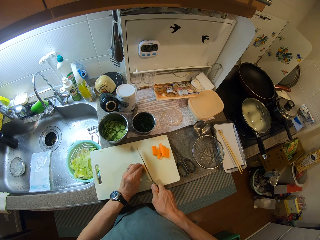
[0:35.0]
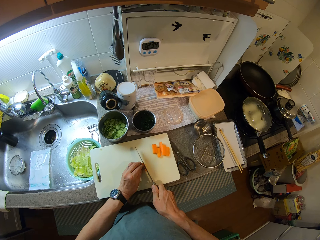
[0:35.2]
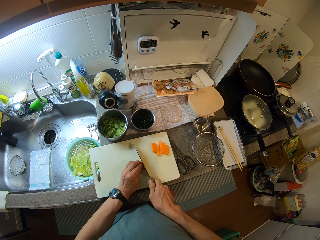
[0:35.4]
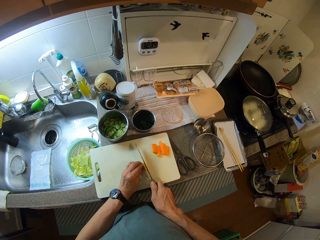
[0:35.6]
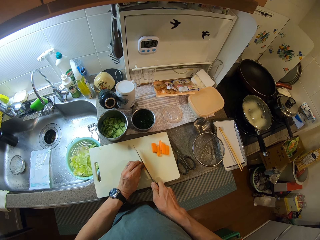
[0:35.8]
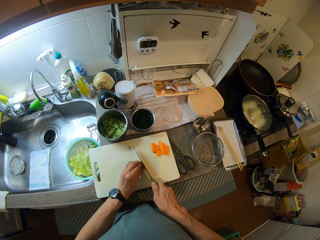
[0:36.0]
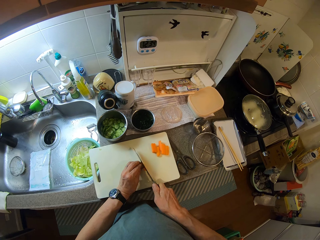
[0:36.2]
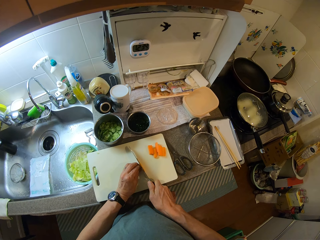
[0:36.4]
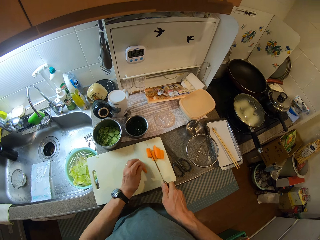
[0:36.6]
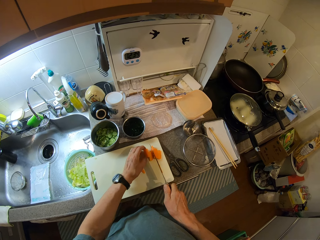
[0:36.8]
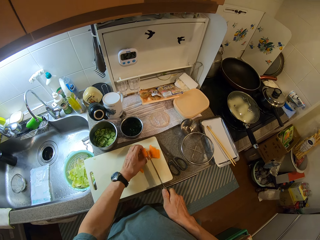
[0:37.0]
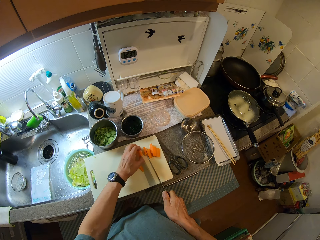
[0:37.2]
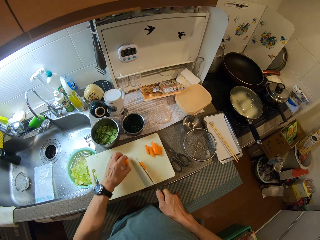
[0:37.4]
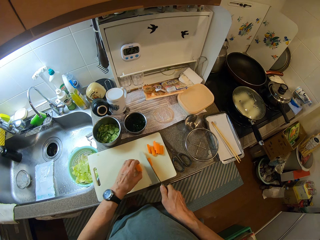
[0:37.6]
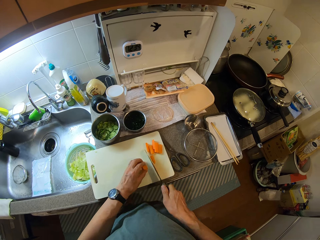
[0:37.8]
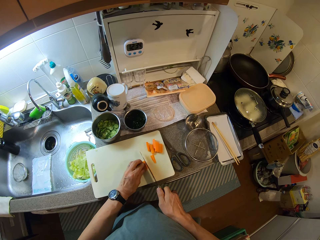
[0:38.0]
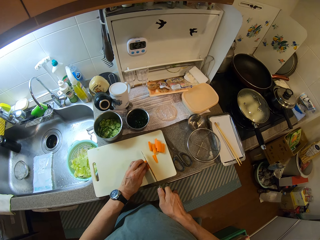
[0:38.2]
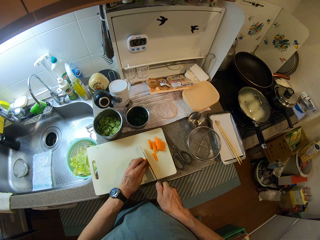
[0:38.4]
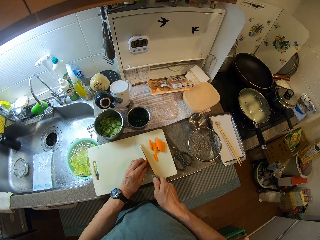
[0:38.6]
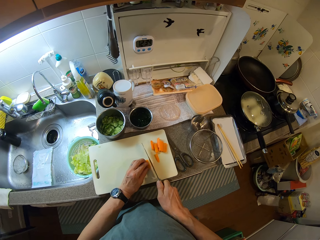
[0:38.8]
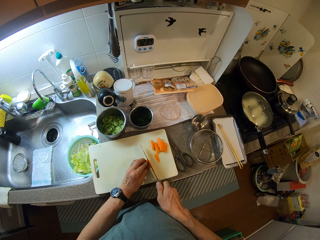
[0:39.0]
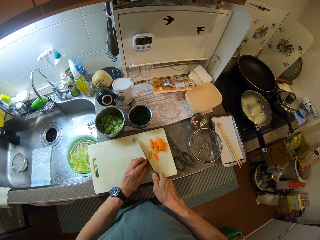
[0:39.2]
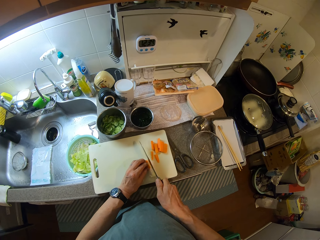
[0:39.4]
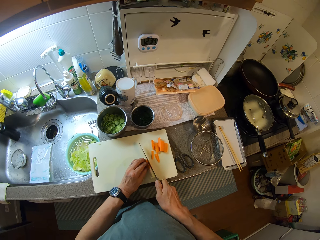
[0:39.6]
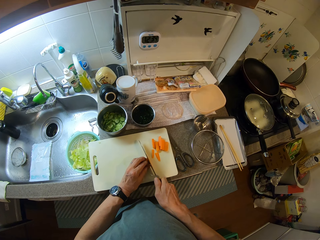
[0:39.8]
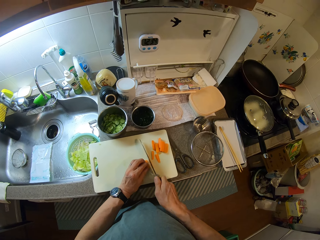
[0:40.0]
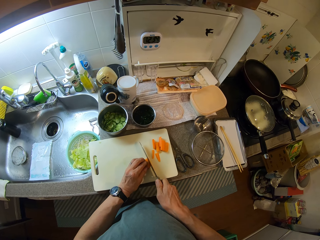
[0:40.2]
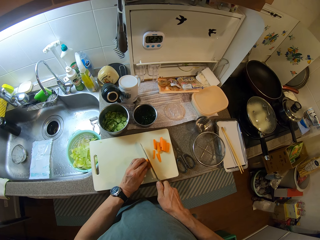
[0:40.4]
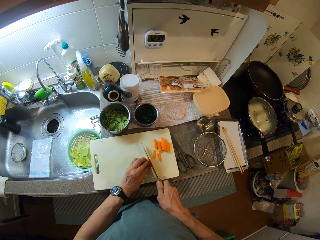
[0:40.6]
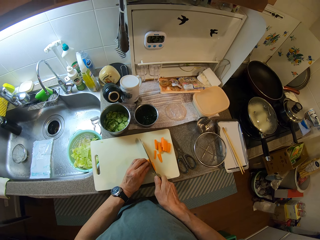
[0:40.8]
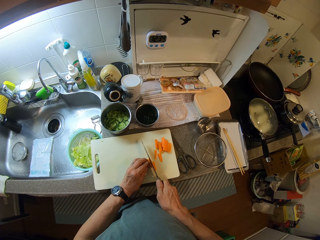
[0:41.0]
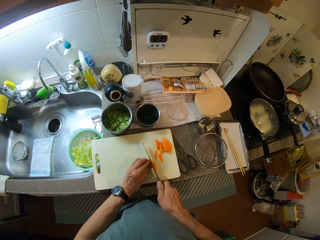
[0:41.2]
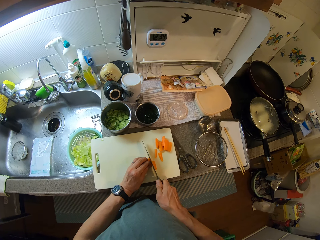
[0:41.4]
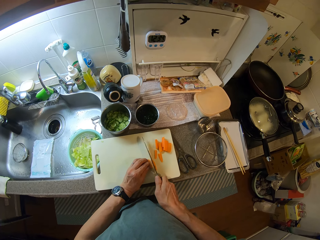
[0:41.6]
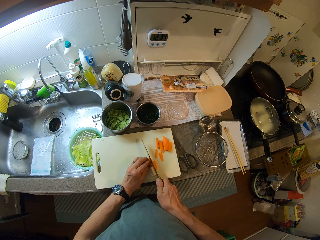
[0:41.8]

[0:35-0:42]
The camera wearer takes another piece of carrot on the chopping board. They cut the piece of carrot with a knife on the chopping board.

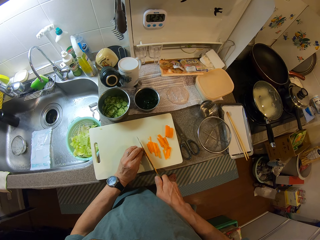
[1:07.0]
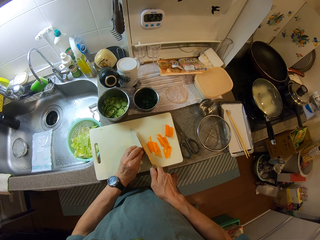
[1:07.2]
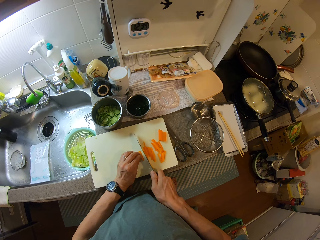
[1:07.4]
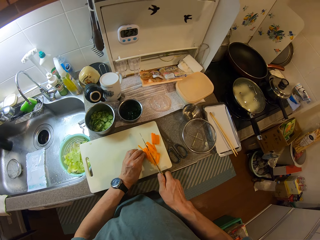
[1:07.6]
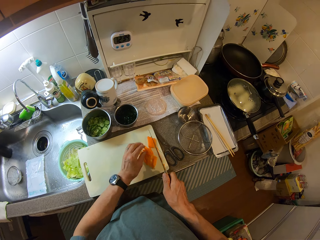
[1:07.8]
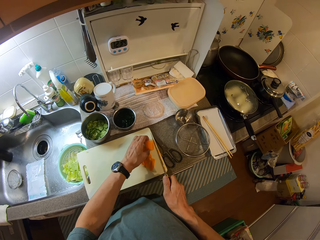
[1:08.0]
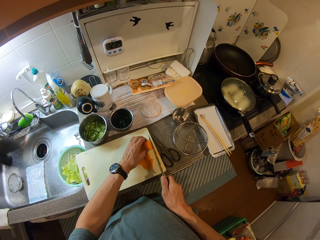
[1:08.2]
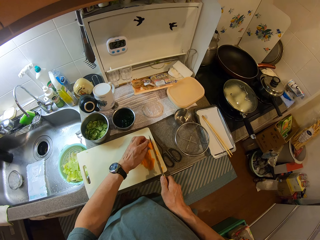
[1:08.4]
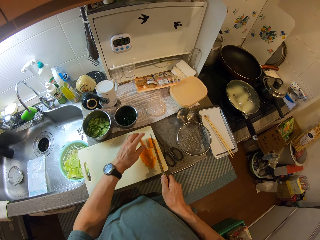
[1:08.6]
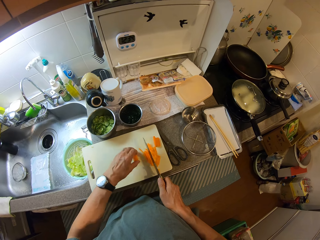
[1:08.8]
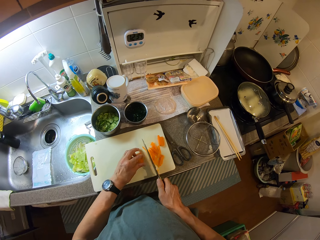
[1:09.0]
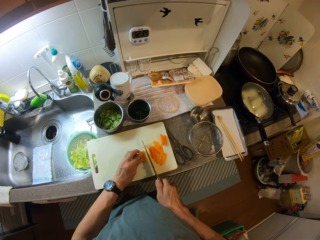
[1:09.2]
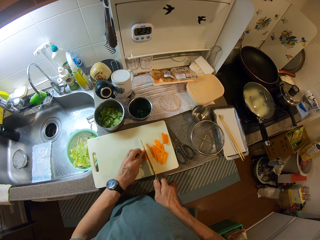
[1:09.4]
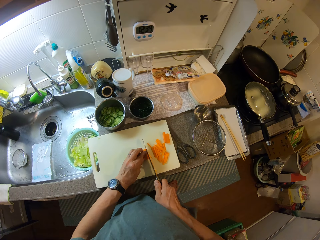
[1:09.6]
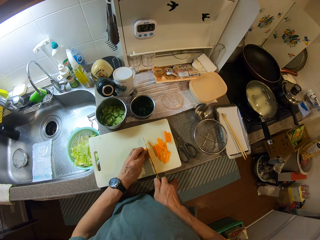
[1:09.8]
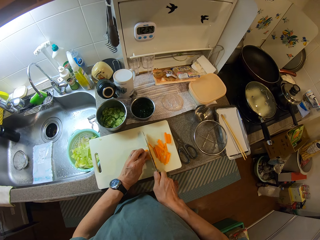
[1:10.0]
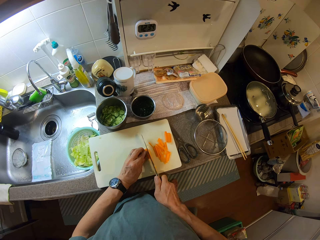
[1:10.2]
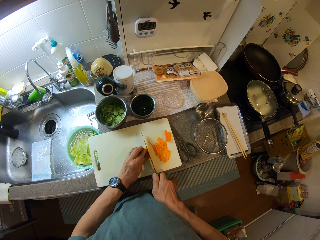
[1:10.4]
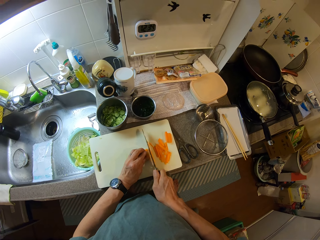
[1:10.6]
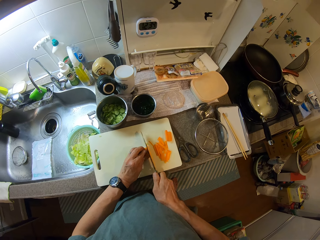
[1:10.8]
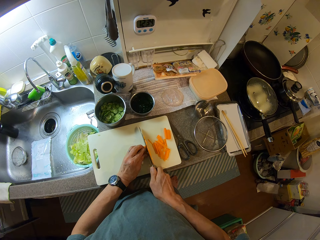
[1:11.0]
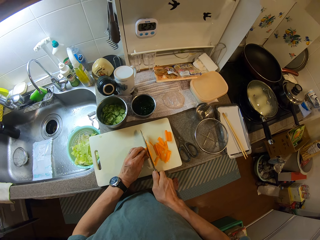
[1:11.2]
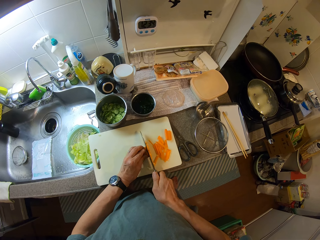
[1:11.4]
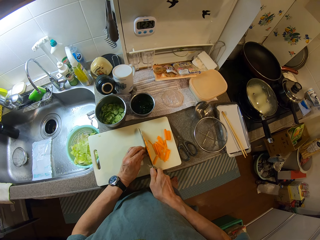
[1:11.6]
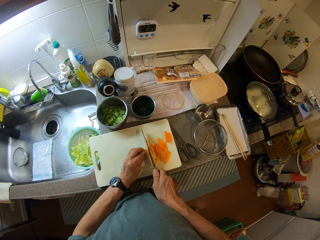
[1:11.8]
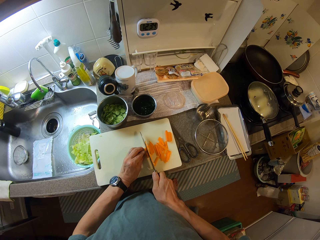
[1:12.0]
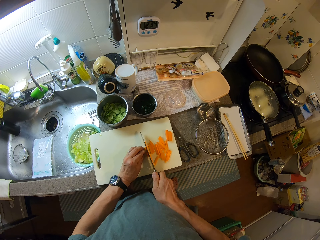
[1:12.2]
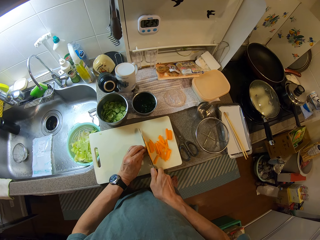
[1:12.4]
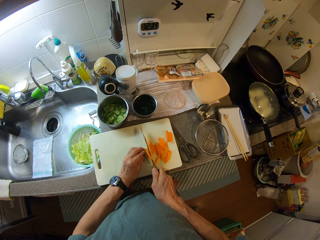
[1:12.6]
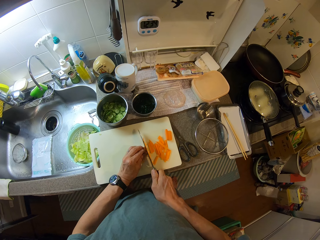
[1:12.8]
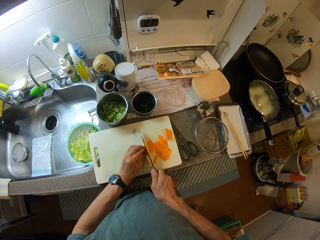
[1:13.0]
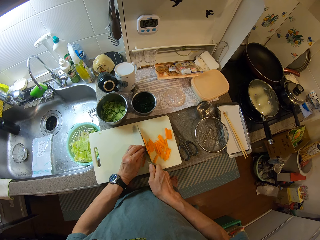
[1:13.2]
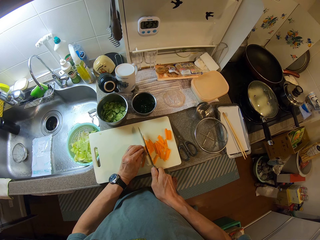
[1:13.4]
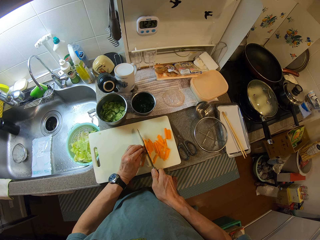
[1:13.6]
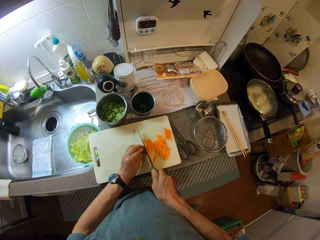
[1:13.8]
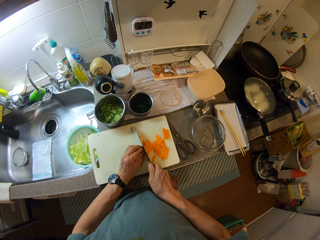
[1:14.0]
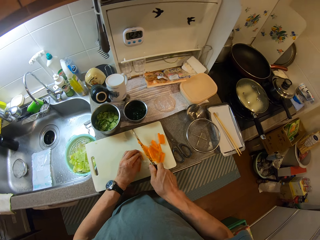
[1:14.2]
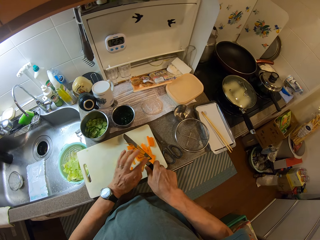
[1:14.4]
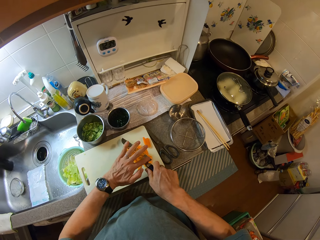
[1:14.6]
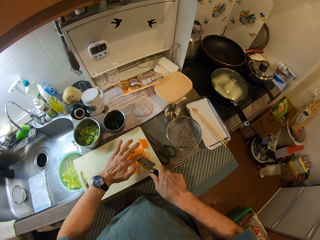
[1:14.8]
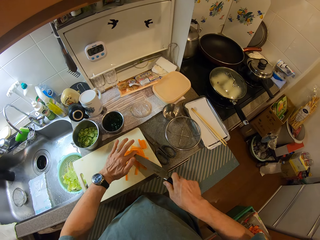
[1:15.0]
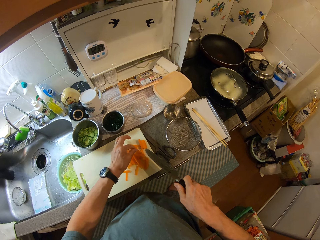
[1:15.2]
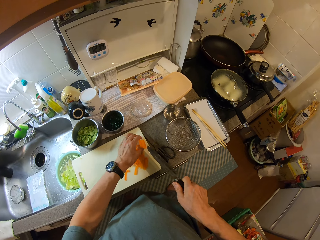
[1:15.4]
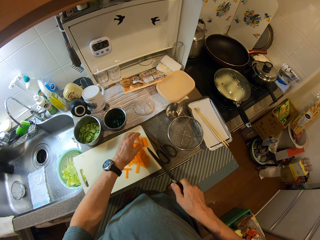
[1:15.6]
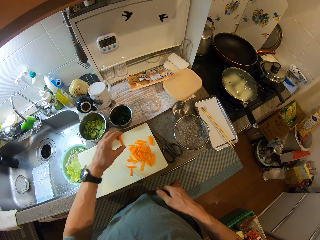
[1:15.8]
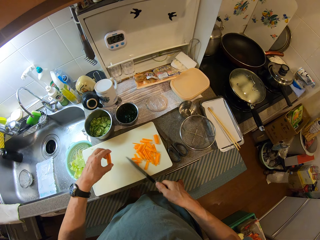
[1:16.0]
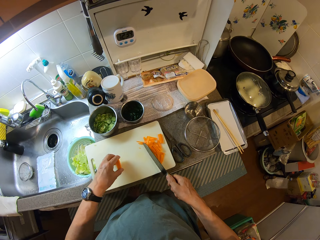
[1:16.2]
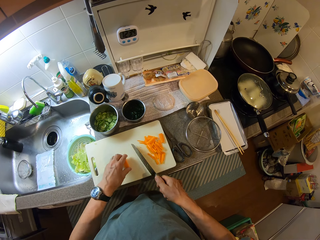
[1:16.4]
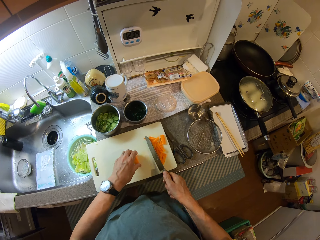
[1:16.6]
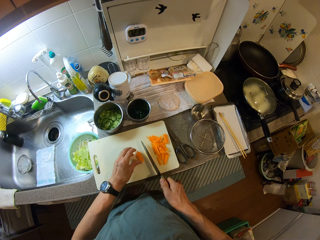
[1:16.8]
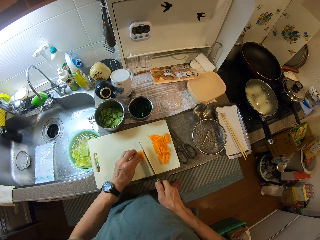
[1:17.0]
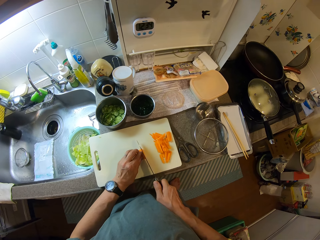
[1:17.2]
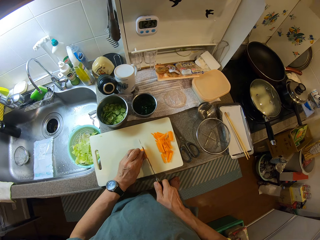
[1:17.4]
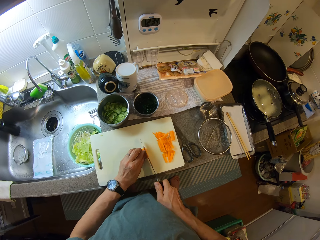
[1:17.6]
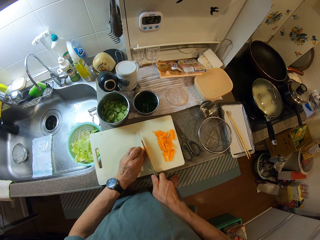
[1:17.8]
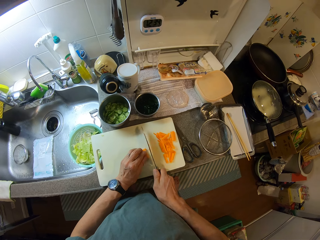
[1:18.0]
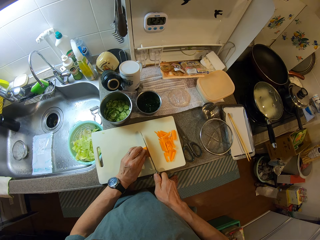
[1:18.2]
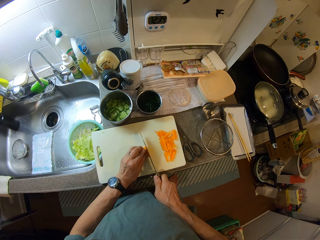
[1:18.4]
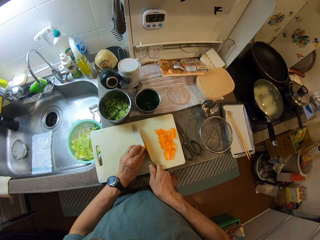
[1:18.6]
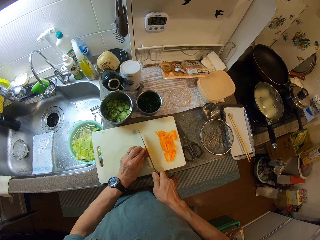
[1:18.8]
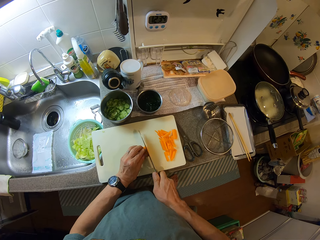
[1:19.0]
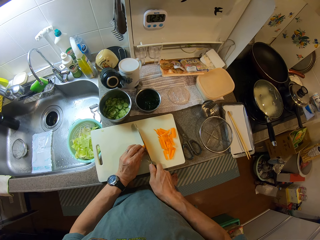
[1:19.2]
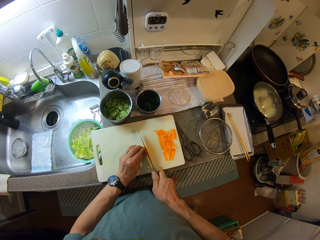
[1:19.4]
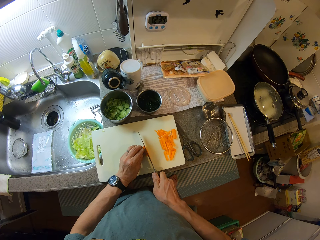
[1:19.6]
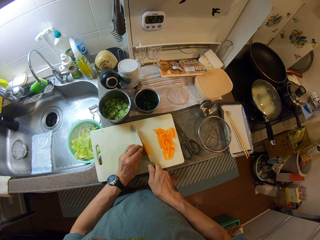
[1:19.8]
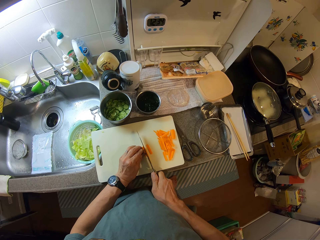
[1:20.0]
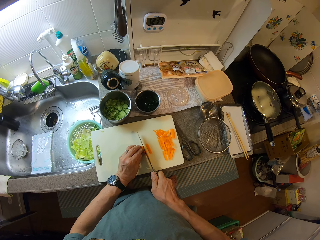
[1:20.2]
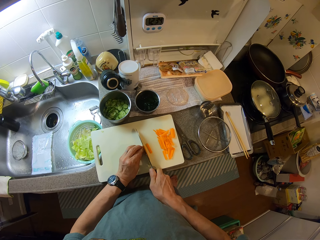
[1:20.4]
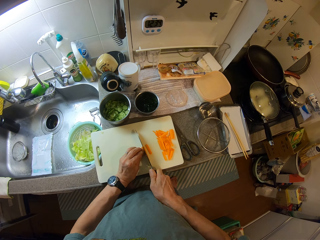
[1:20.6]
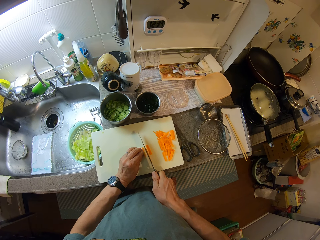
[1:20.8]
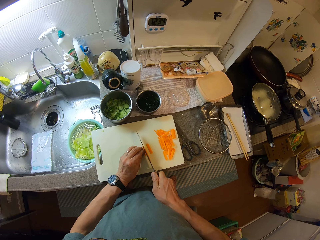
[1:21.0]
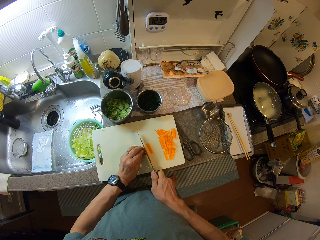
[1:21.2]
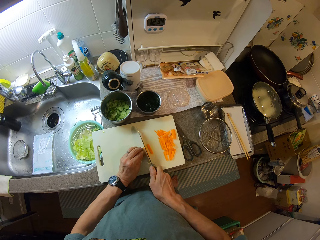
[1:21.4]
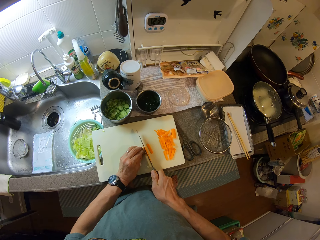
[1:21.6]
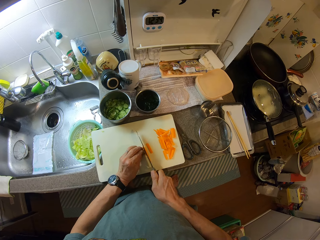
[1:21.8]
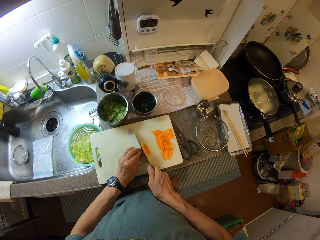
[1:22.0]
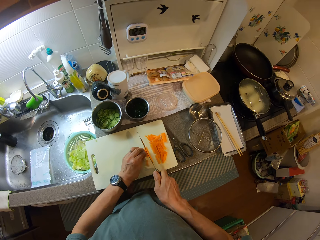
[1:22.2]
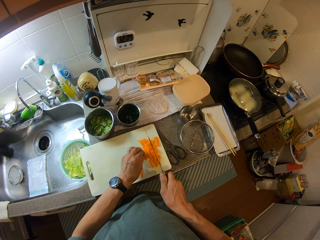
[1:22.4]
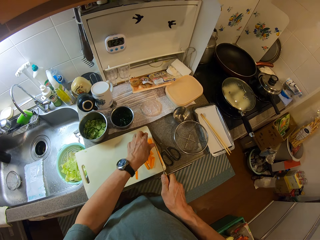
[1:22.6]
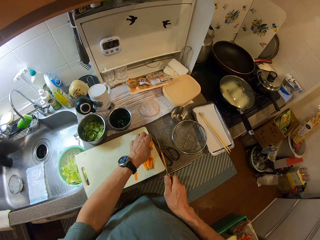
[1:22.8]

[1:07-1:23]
The camera wearer picks a piece of carrot on the chopping board. They chop the carrot on the chopping board. They wipe off carrot from the knife. They pick a piece of carrot on the chopping board. They chop the pieces of carrots on the chopping board with the knife.
